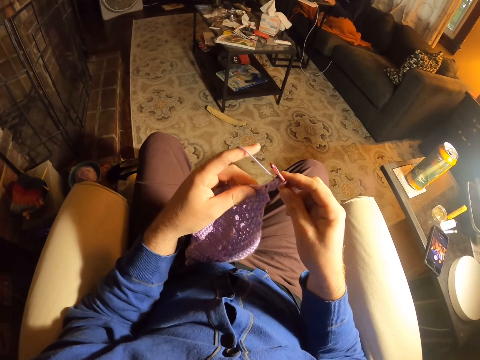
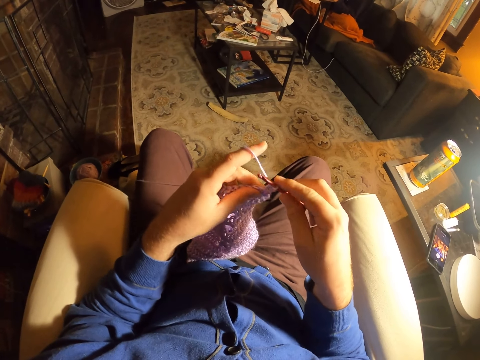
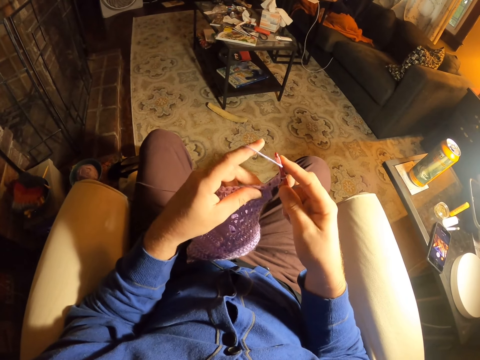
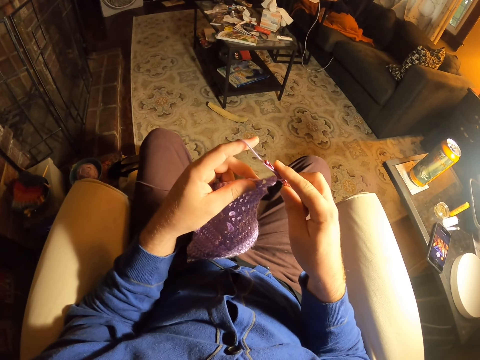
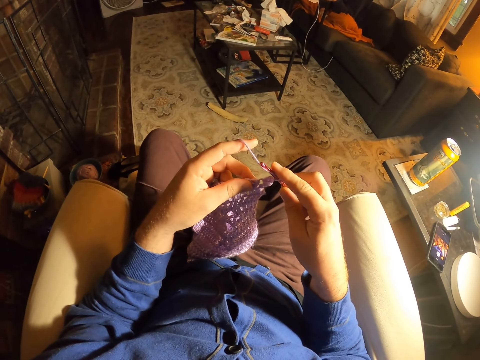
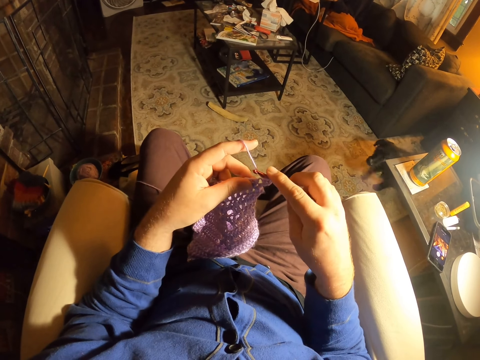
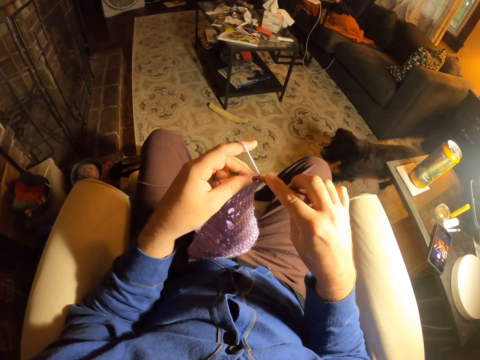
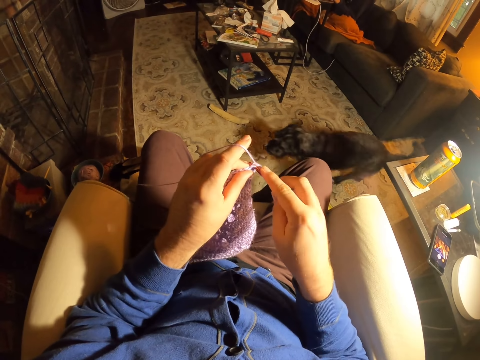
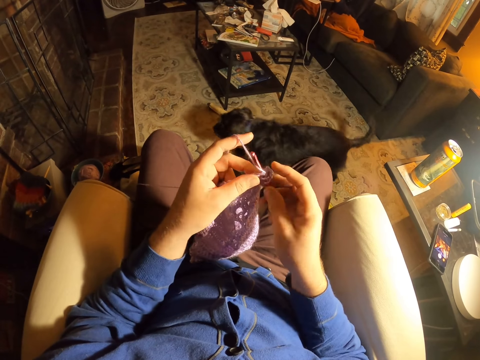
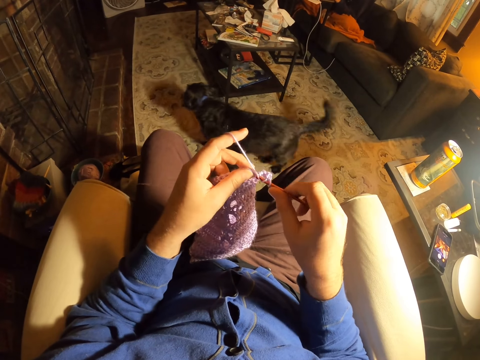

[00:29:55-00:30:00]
The camera wearer rolls thread around the crochet needle. They knit the fabric with the crochet needle.

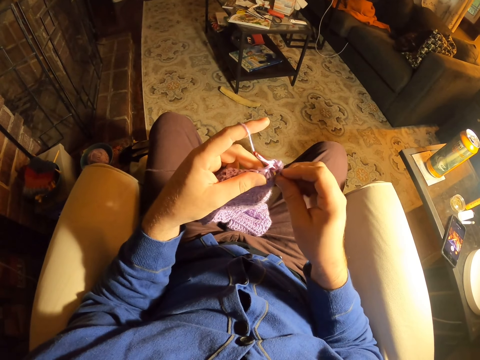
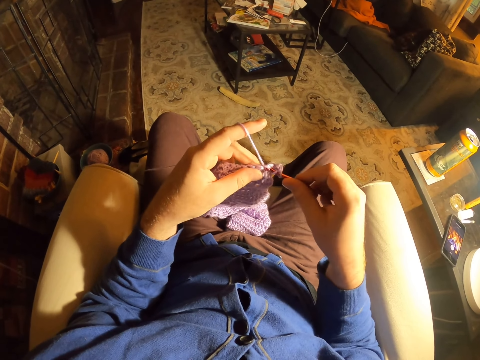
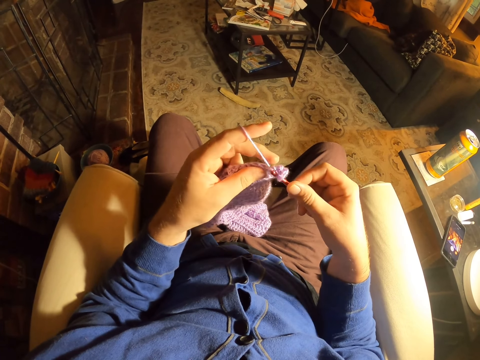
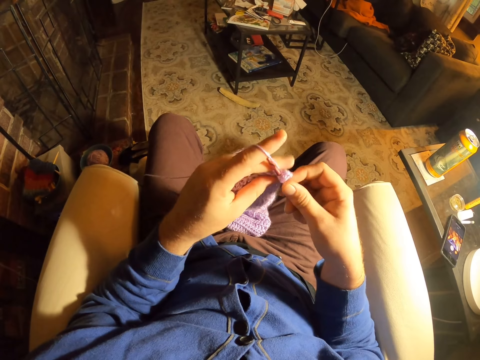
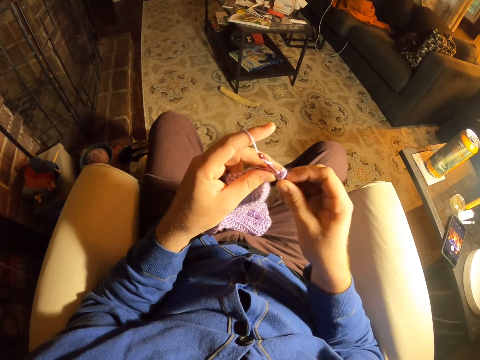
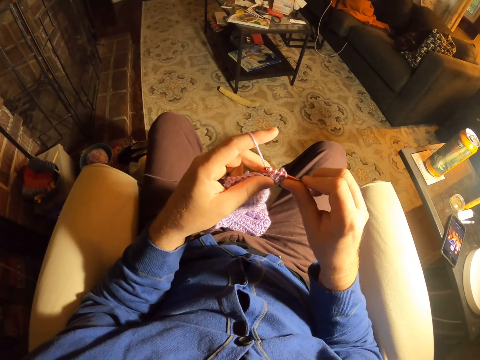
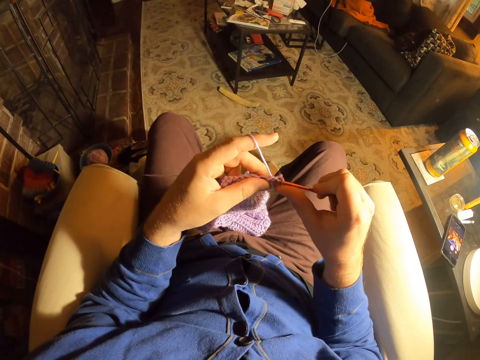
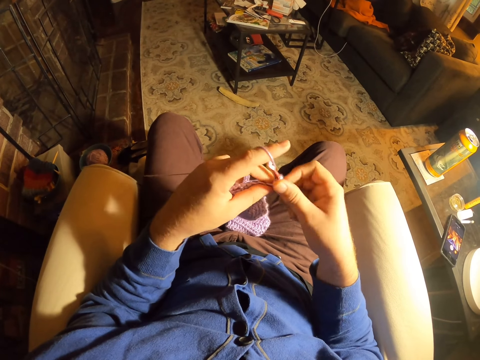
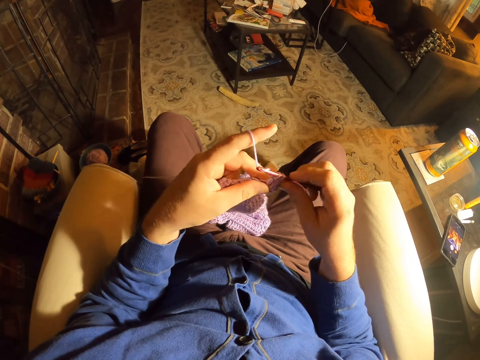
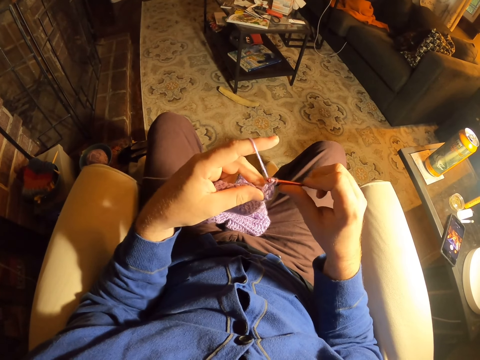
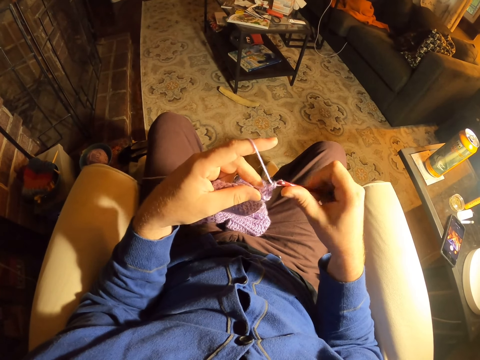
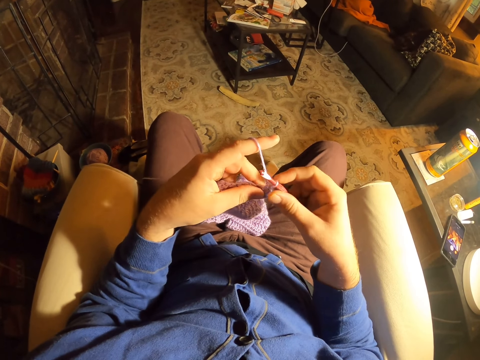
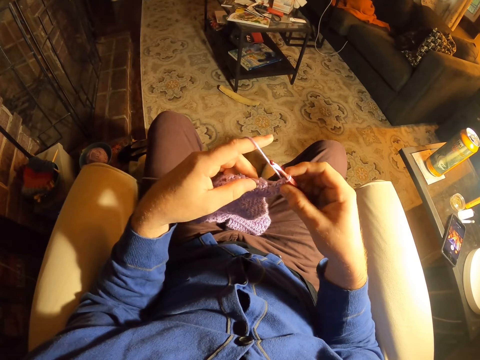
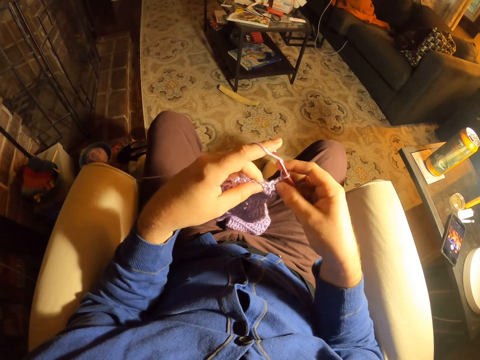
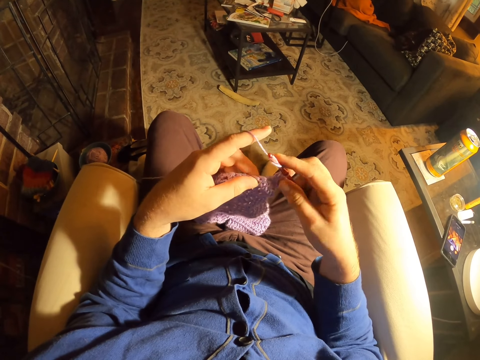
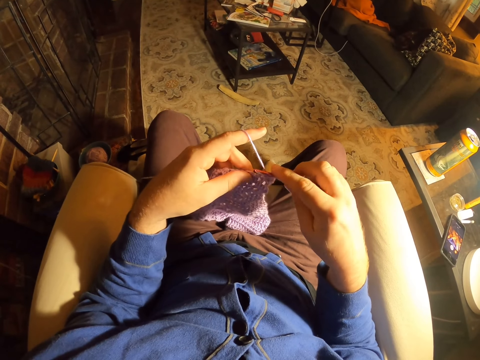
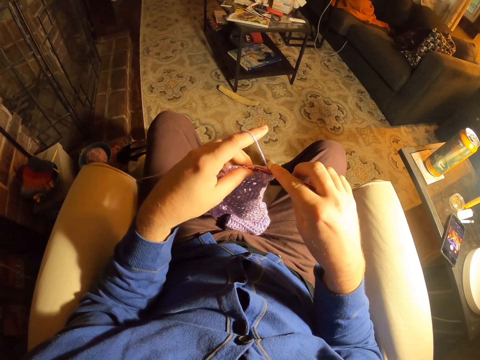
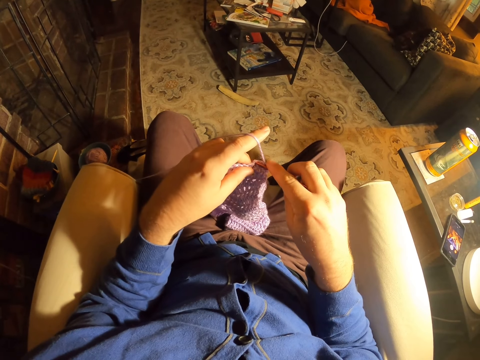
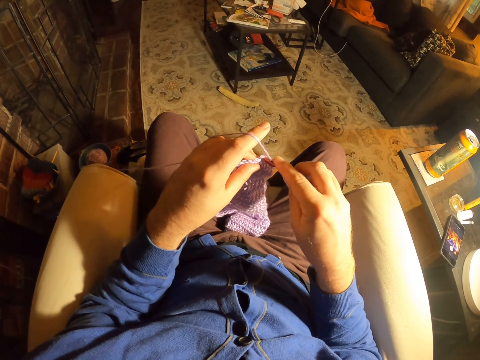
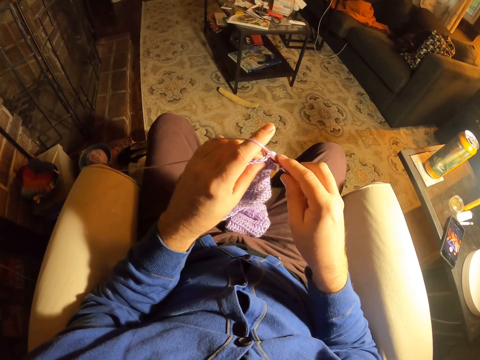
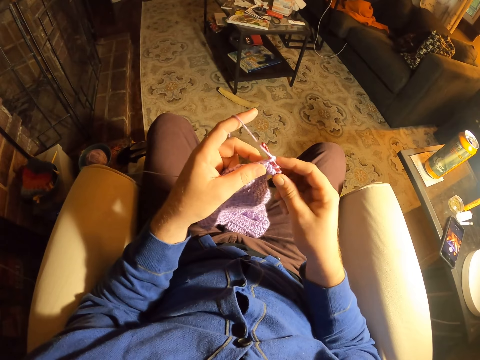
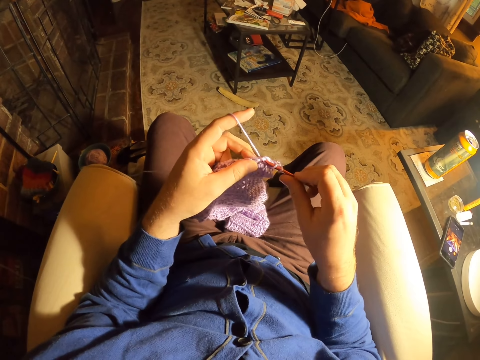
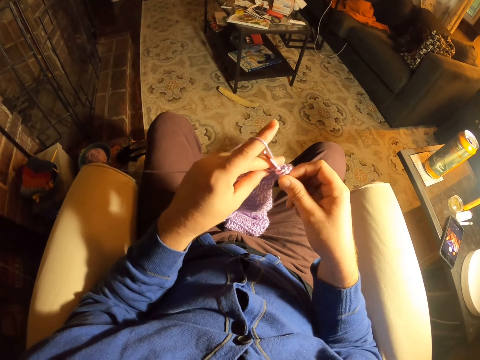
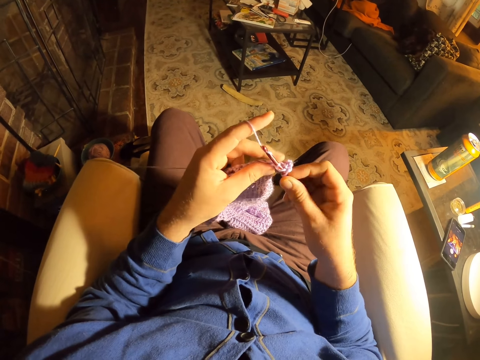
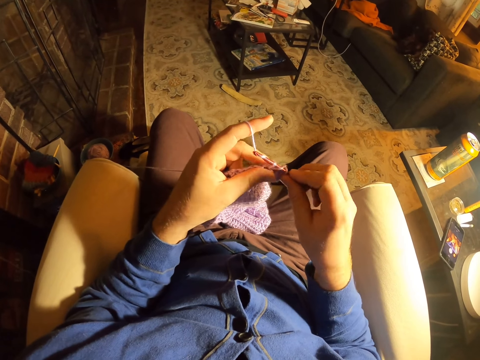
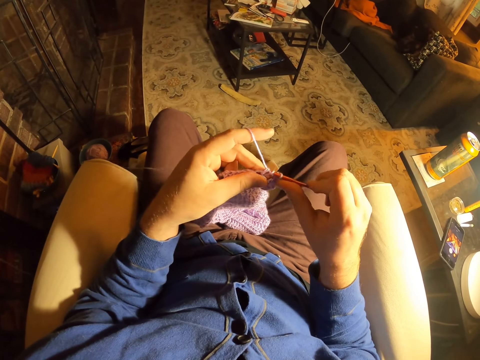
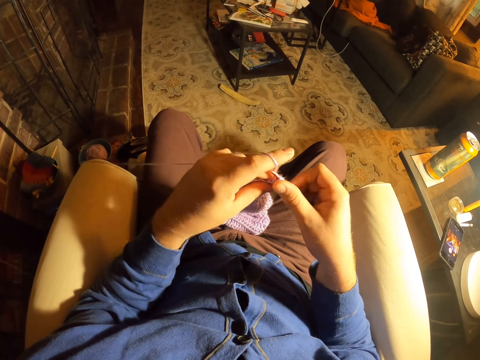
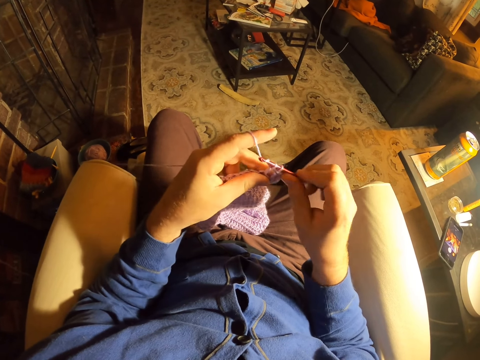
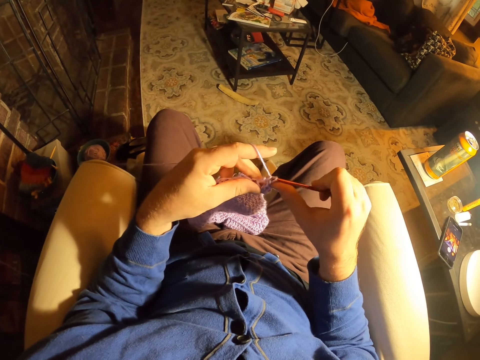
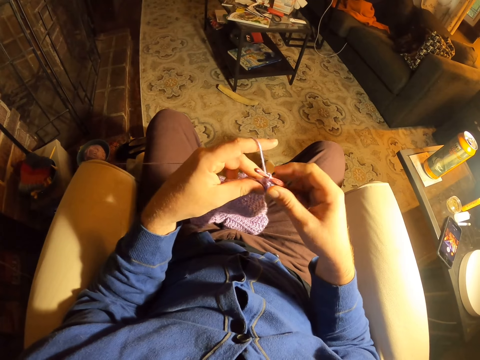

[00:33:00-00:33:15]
The camera wearer rolls thread around the crochet needle. They knit a fabric with the crochet needle. They roll the thread around the crochet needle. They knit the fabric with the crochet needle. They roll the thread around the crochet needle. They knit the fabric with the crochet needle. They roll the thread around the crochet needle. They knit the fabric with the crochet needle.

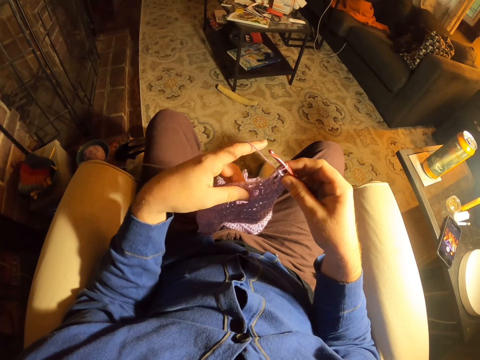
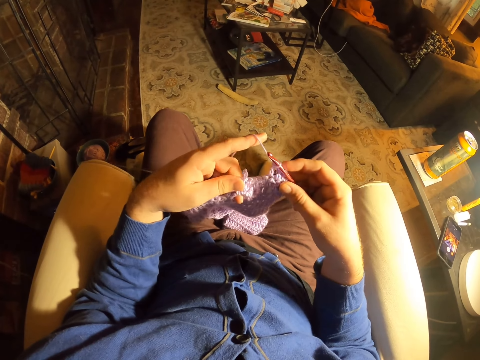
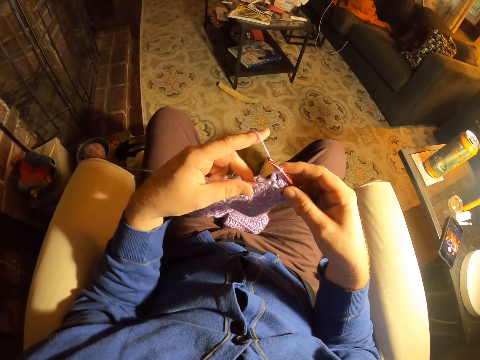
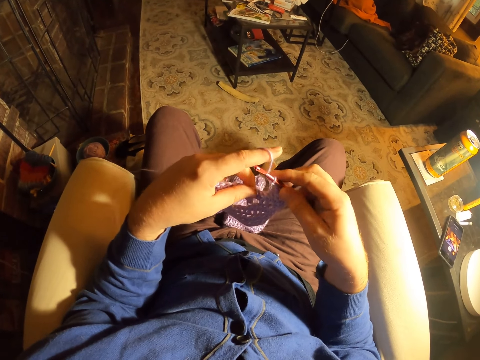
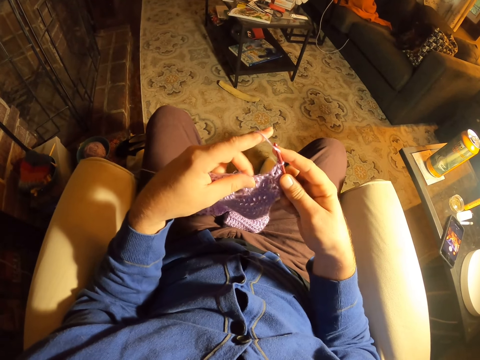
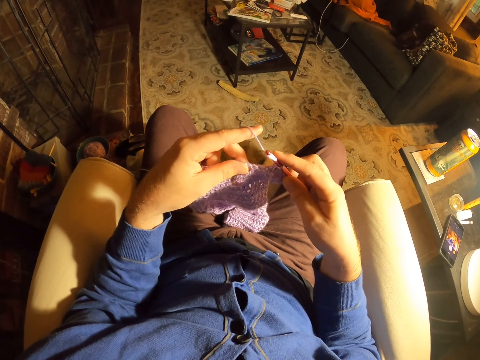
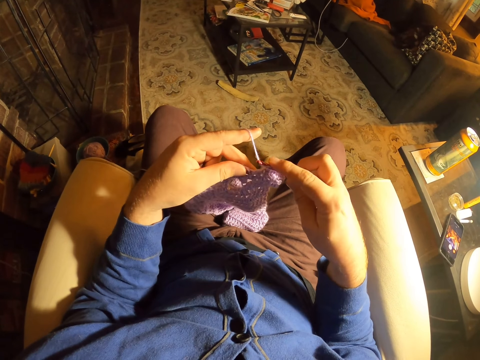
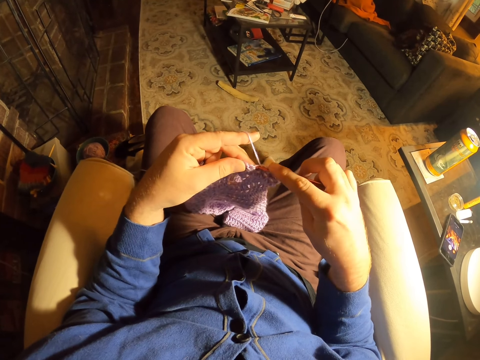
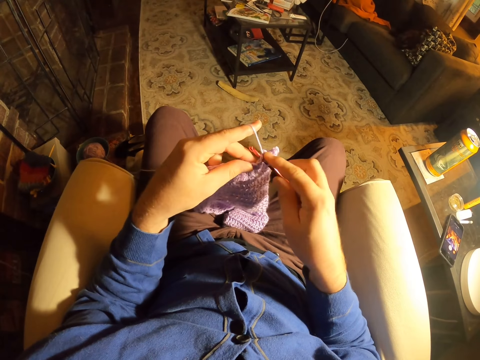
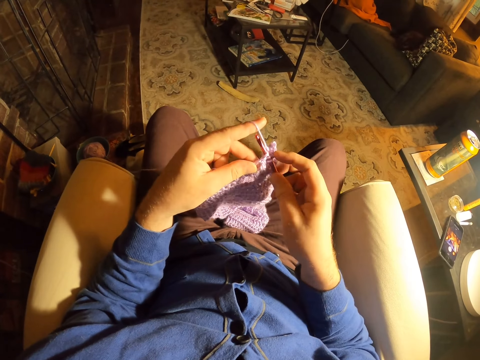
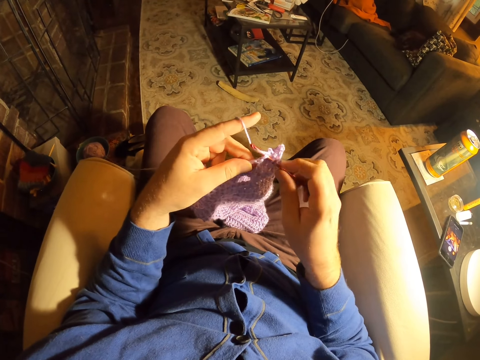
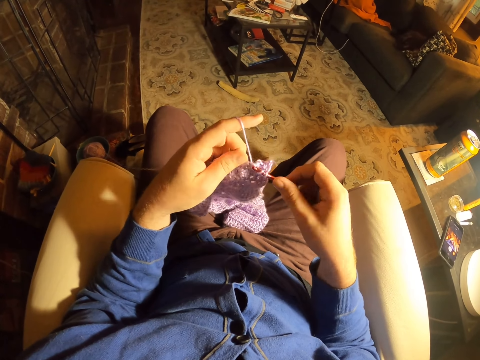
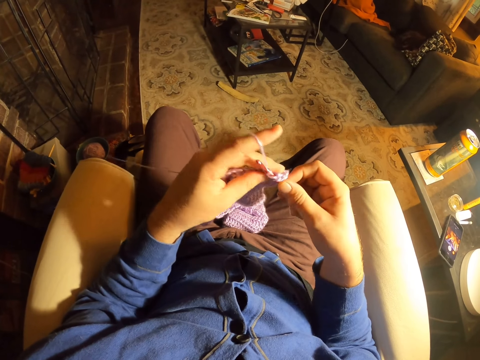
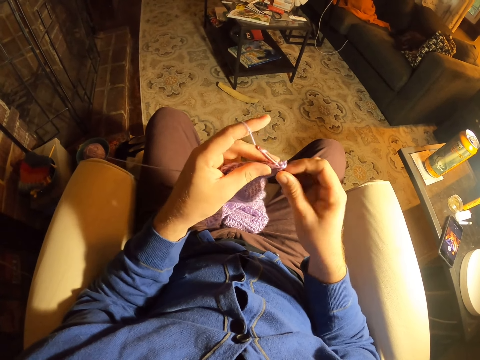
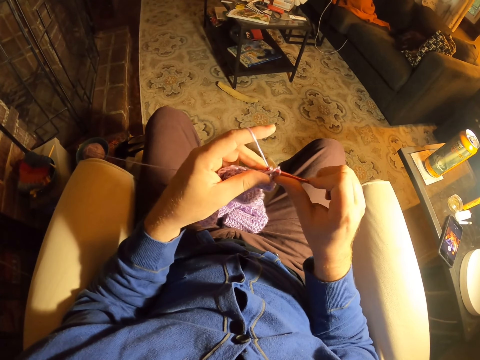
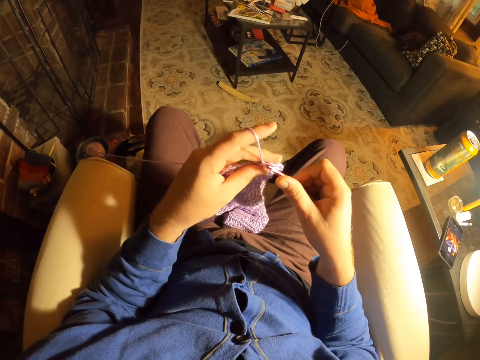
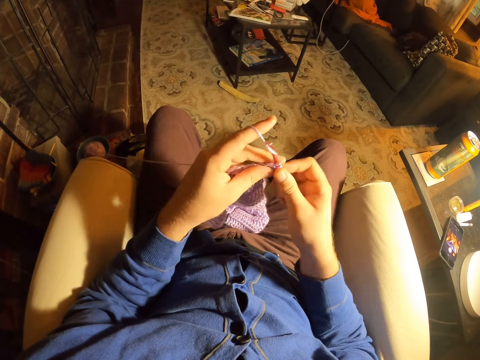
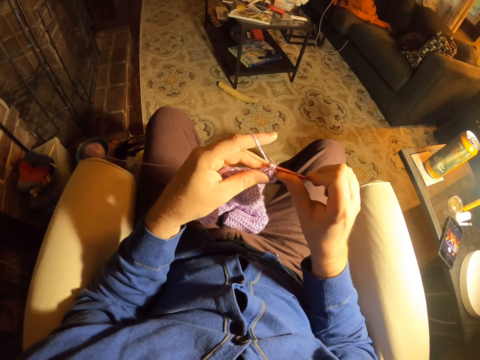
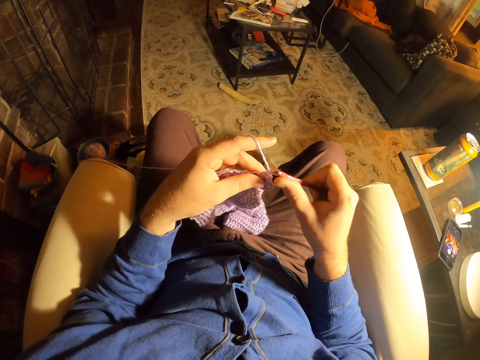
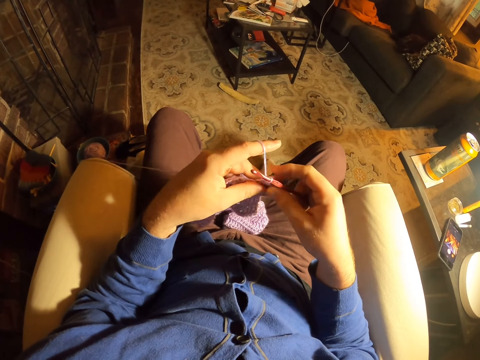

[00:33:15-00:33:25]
The camera wearer examines the fabric stitches. They roll thread around the crochet needle. They knit the fabric with the crochet needle. They roll the thread around the crochet needle. They knit the fabric with the crochet needle.
